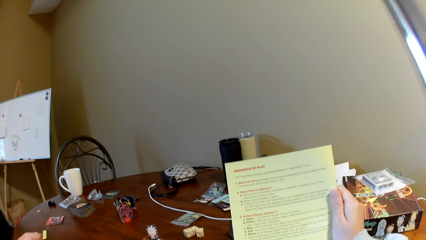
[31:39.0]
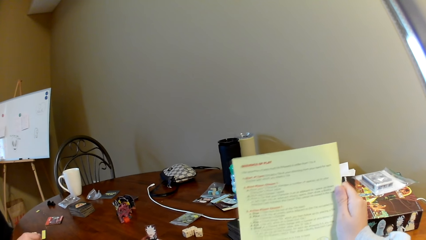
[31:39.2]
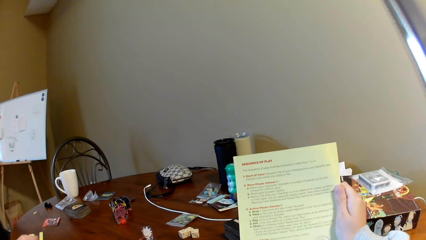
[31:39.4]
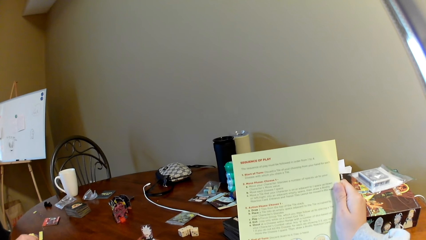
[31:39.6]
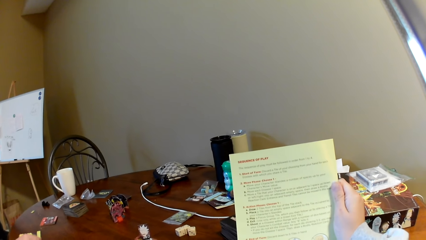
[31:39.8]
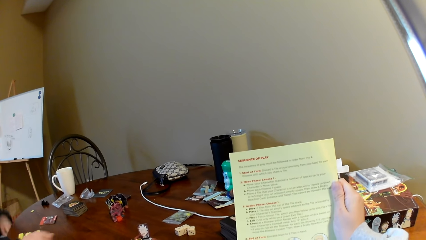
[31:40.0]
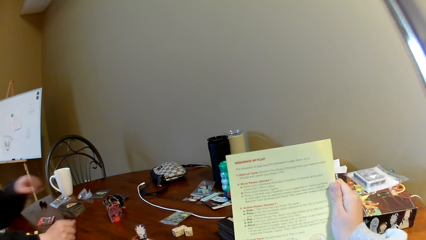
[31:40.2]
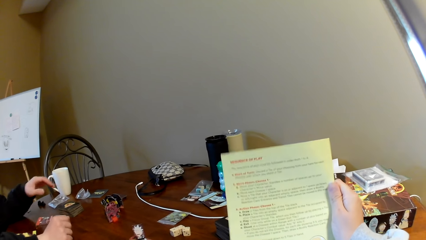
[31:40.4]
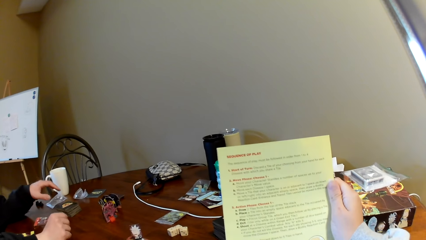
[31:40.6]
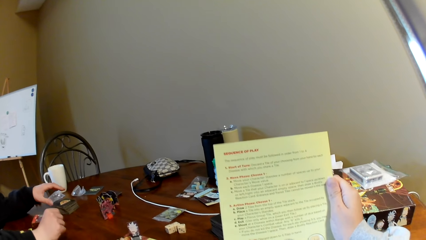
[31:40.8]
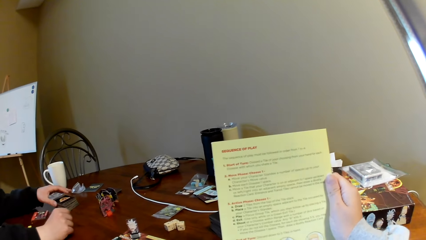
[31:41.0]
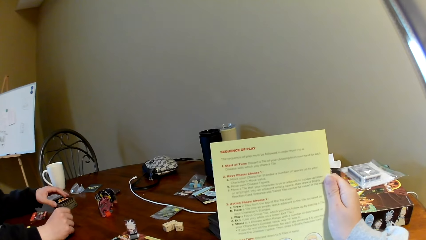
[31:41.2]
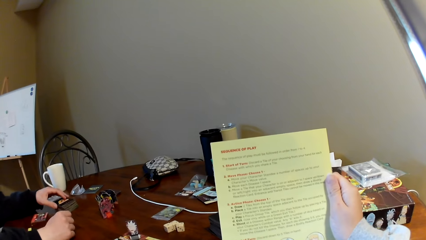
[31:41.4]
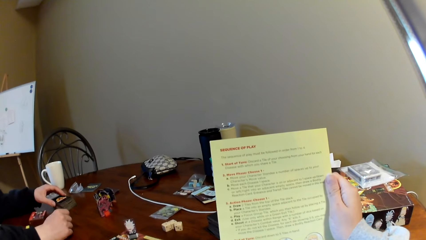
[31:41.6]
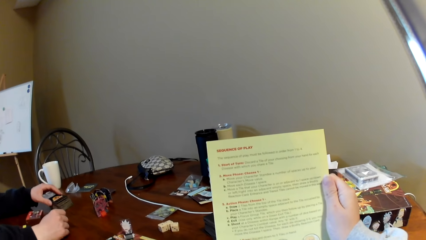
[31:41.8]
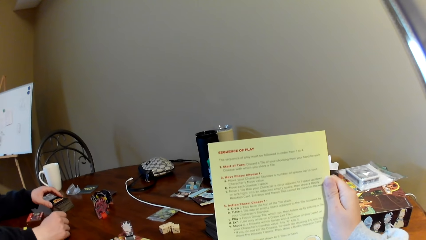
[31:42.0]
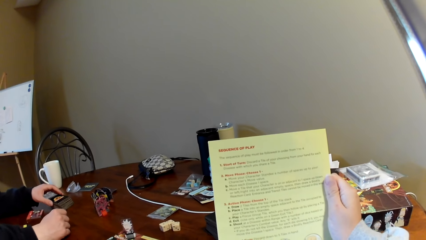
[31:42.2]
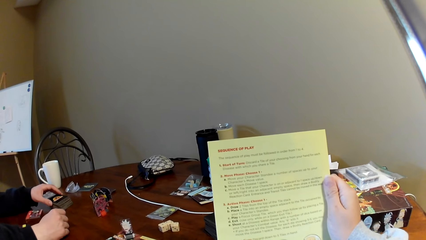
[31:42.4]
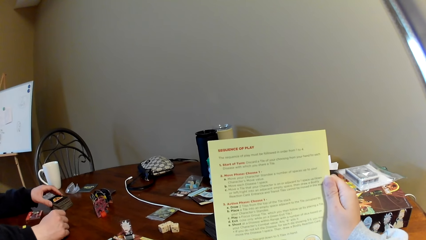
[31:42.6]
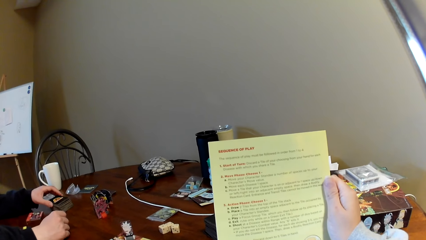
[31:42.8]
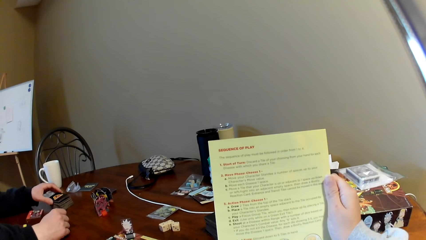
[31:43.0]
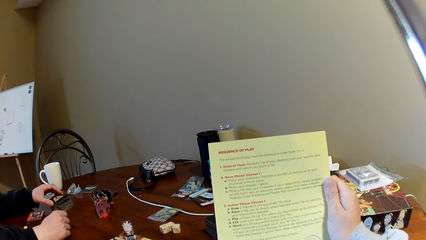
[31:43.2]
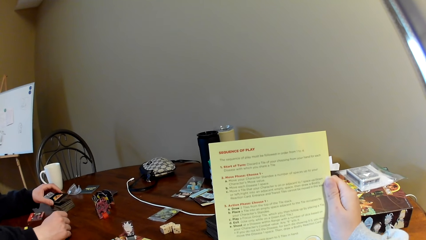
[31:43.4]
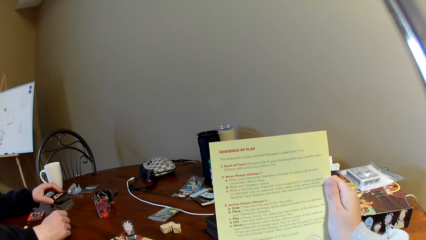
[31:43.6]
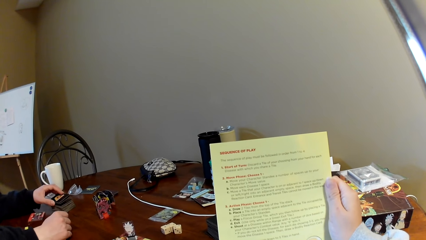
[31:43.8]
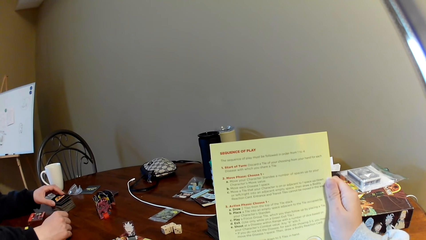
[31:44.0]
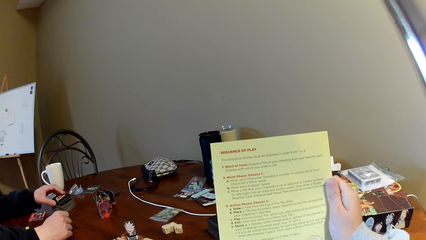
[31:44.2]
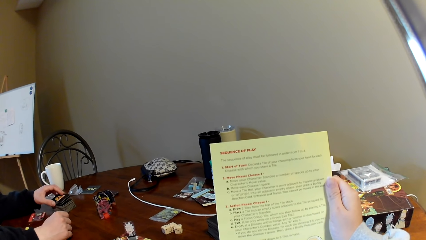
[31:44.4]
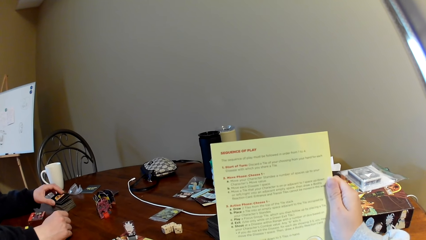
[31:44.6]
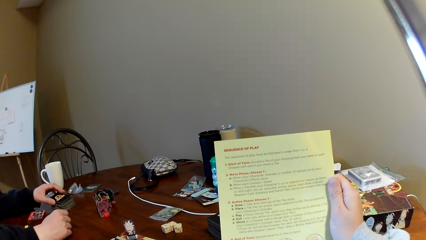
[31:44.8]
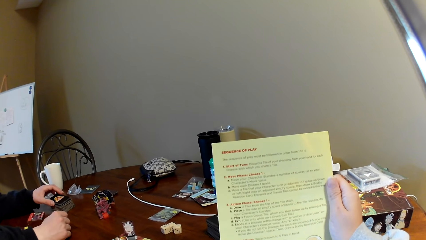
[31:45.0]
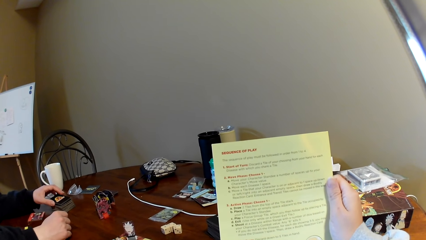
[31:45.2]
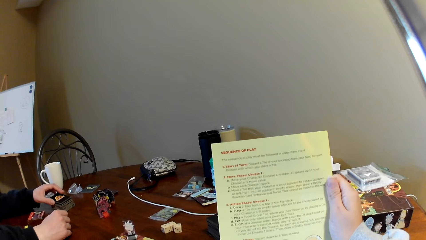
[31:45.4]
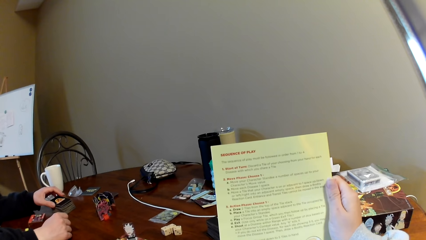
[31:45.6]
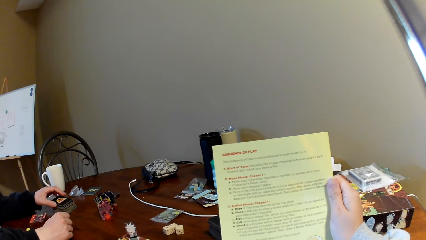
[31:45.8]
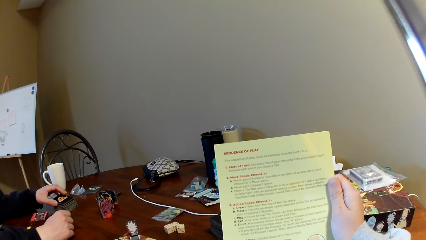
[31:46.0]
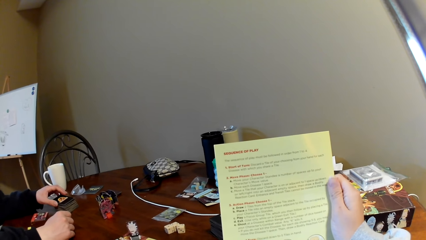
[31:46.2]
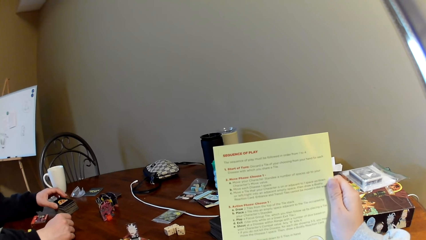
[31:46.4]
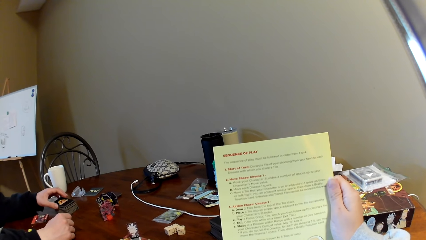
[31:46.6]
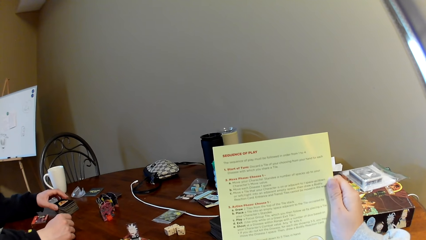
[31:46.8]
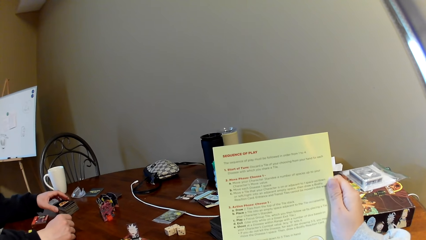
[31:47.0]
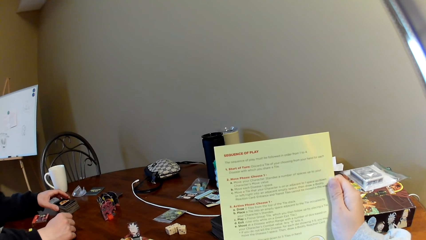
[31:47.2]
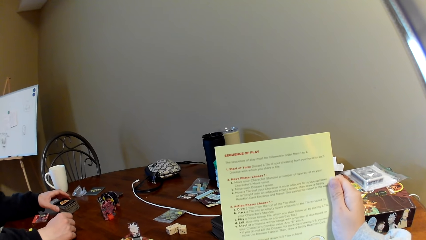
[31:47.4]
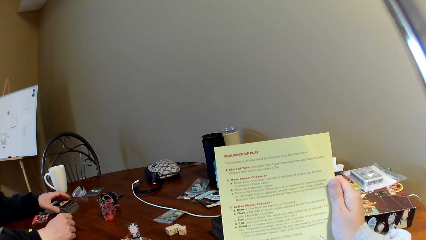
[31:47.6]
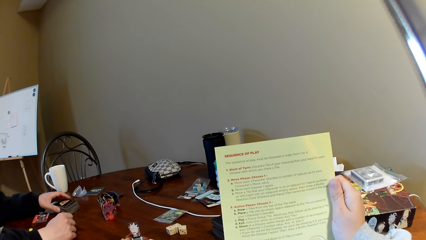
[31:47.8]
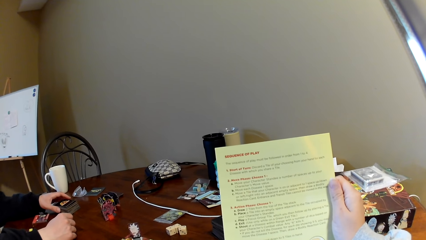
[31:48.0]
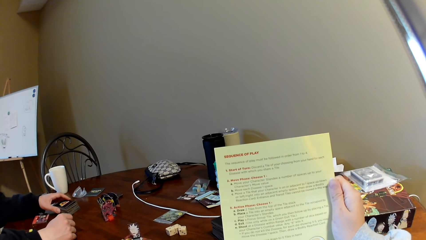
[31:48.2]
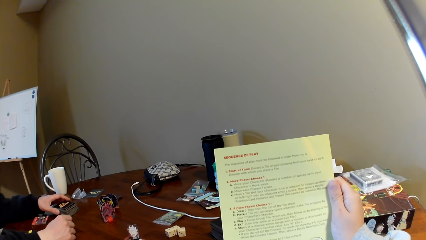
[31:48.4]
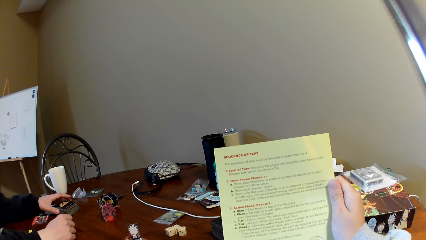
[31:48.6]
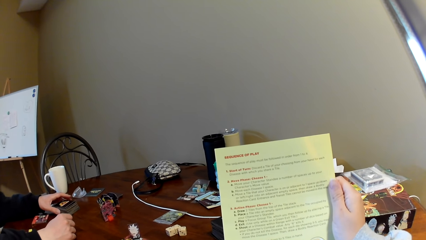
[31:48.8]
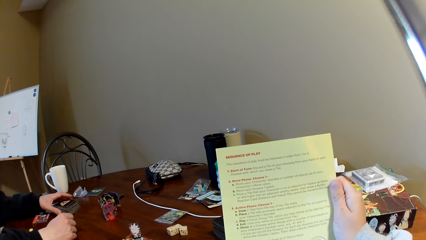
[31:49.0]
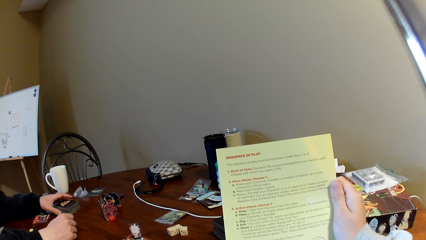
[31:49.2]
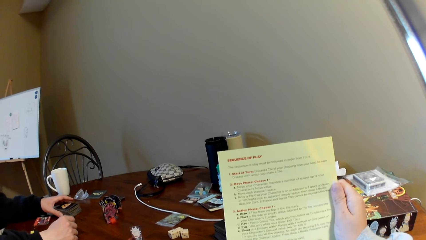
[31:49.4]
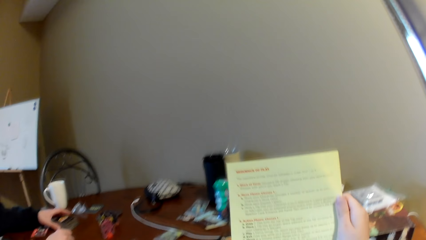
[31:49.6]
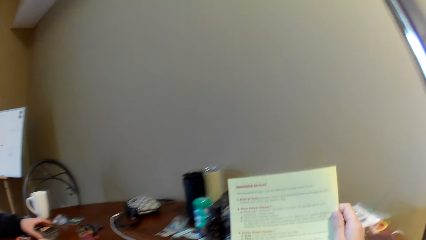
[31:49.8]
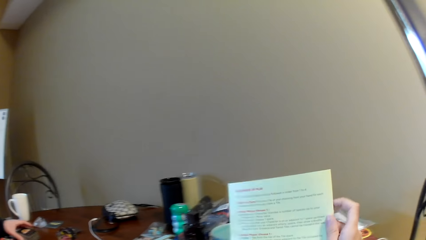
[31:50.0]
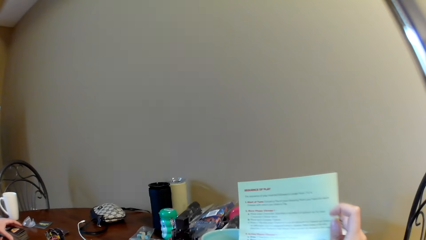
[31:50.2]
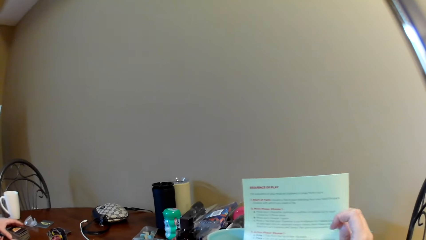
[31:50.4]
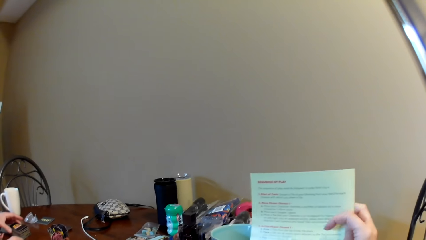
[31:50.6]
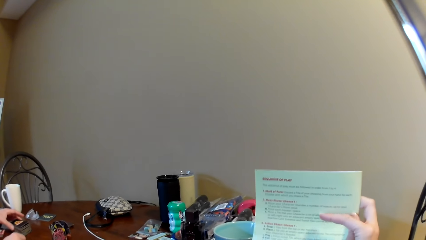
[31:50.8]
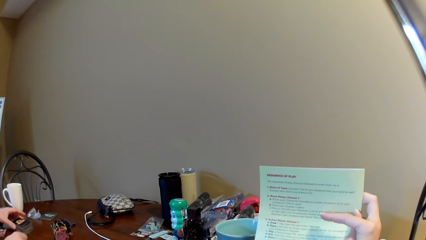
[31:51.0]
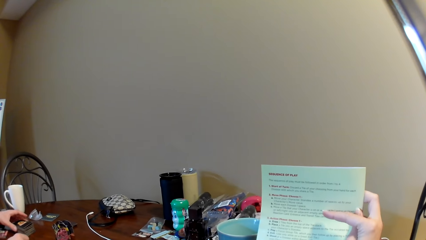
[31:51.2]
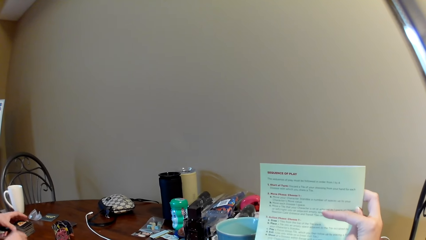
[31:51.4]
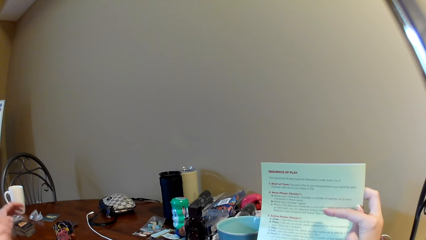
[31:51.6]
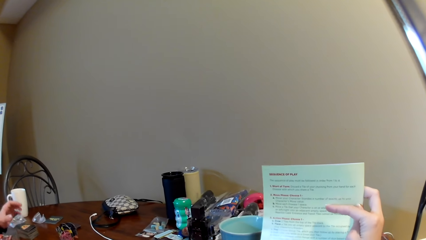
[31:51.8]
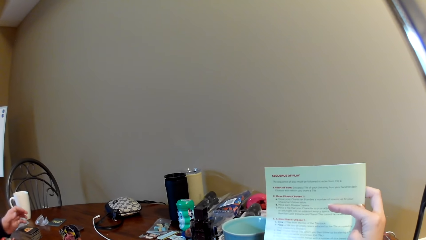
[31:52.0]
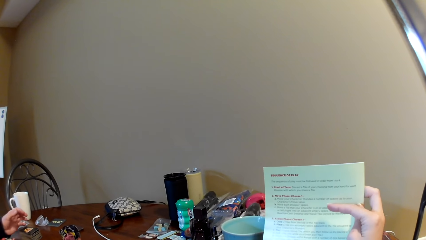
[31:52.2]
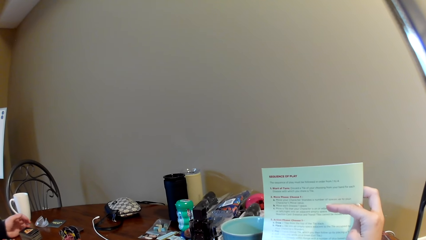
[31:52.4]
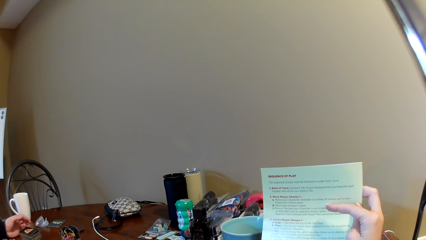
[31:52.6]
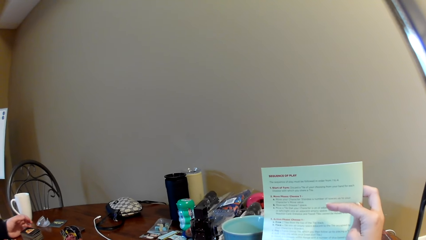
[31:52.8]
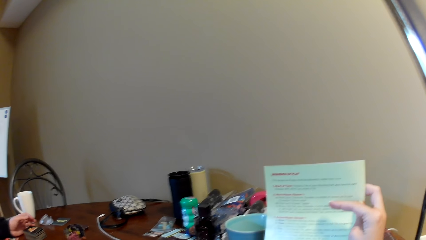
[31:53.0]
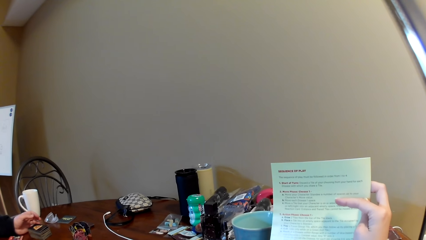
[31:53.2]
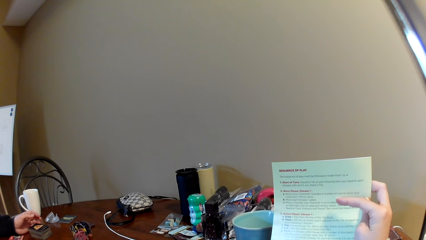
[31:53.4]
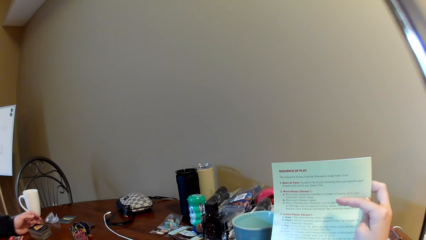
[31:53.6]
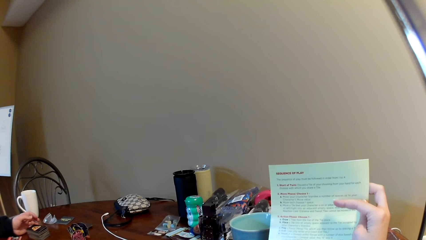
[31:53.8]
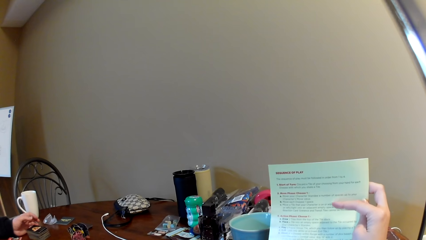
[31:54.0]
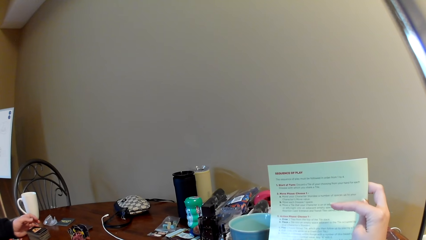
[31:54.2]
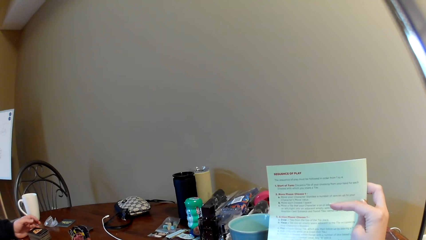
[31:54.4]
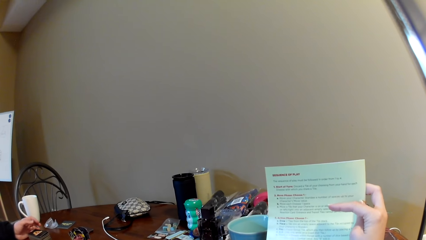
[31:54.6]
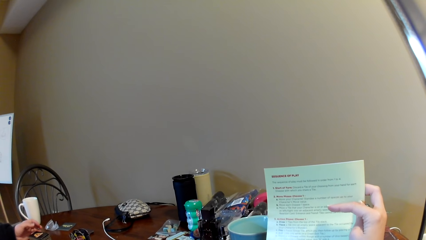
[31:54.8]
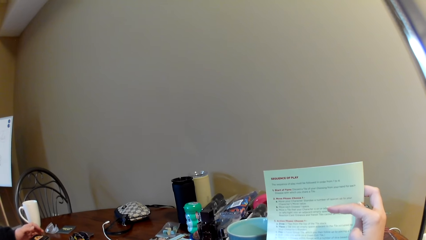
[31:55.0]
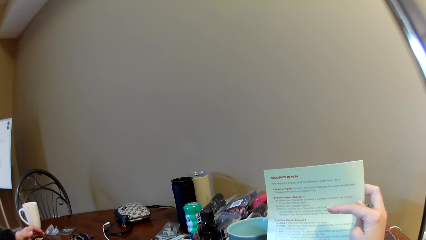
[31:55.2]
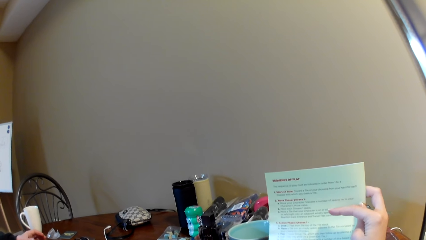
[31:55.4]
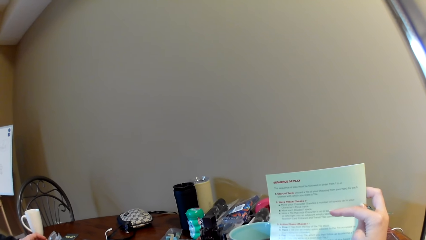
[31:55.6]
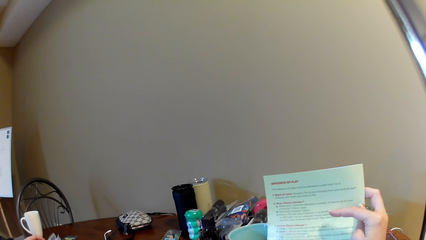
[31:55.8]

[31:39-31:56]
A man touches the playing cards. The man holds the cards. The camera wearer reads a magazine. They point at the book.
